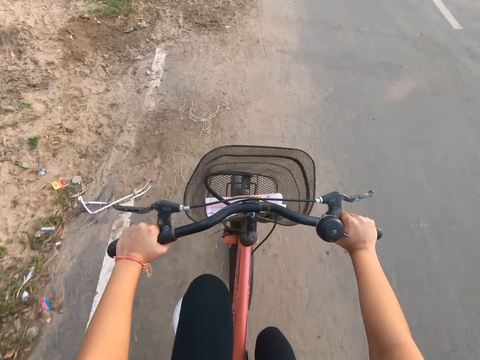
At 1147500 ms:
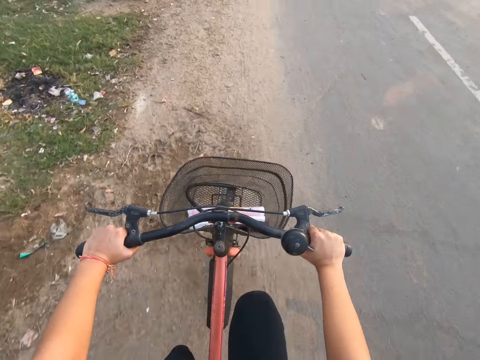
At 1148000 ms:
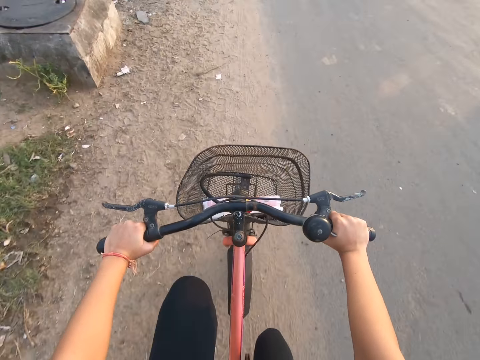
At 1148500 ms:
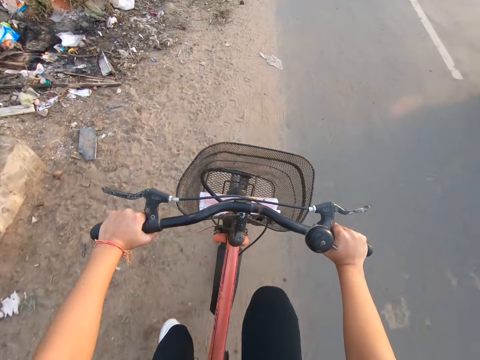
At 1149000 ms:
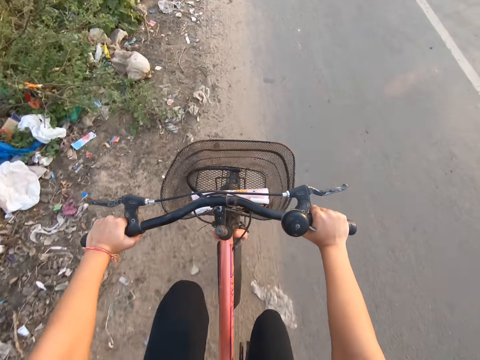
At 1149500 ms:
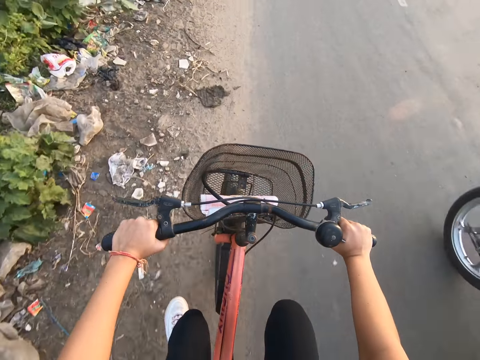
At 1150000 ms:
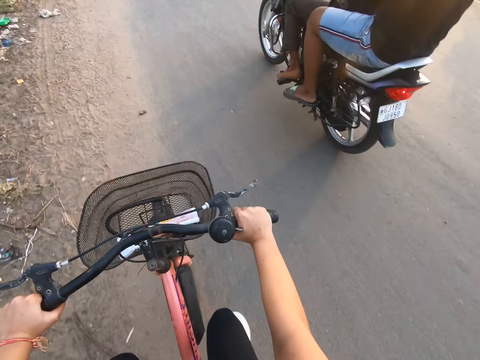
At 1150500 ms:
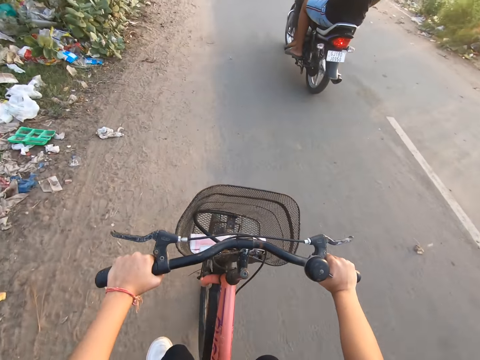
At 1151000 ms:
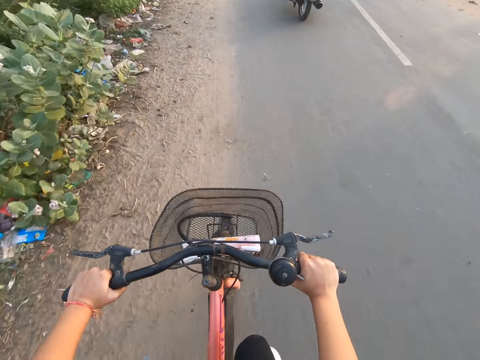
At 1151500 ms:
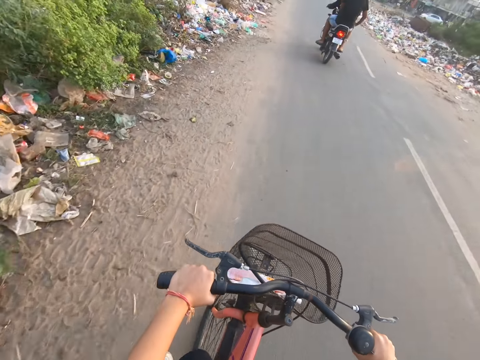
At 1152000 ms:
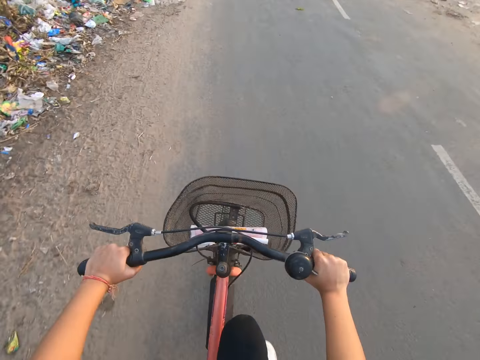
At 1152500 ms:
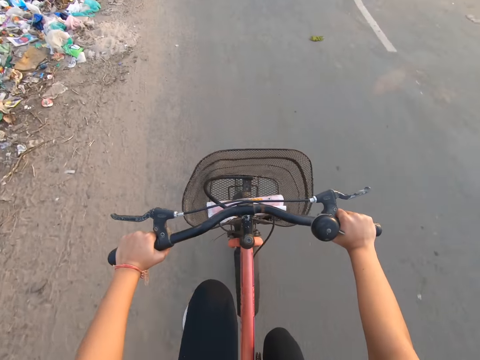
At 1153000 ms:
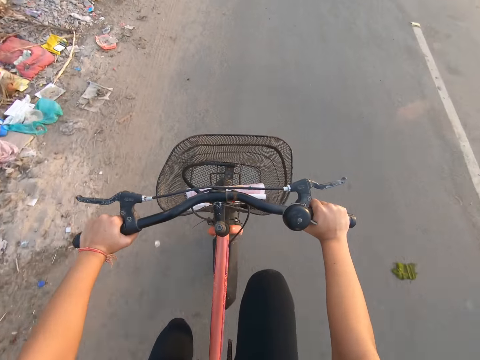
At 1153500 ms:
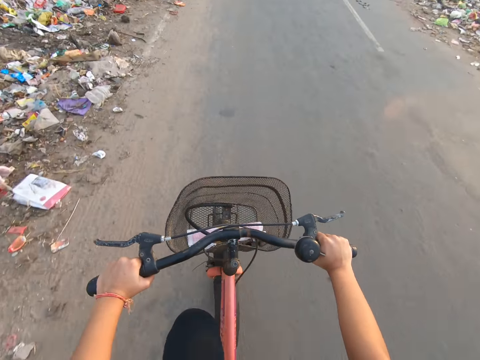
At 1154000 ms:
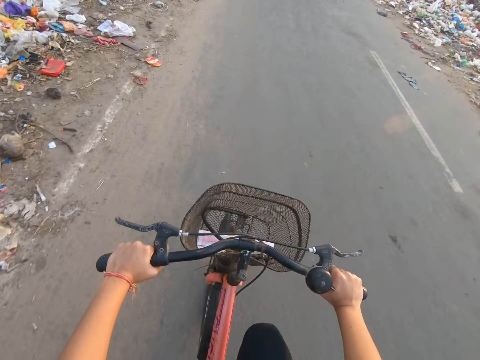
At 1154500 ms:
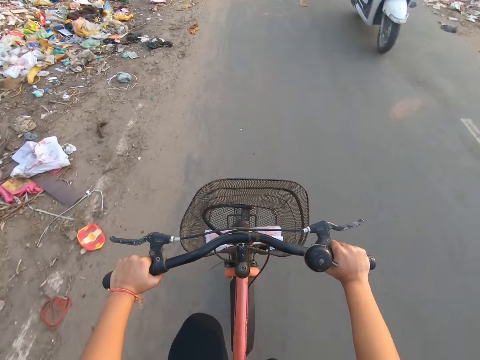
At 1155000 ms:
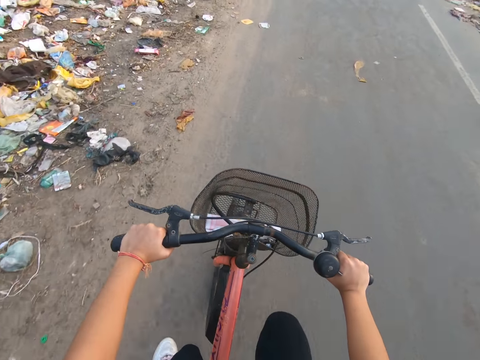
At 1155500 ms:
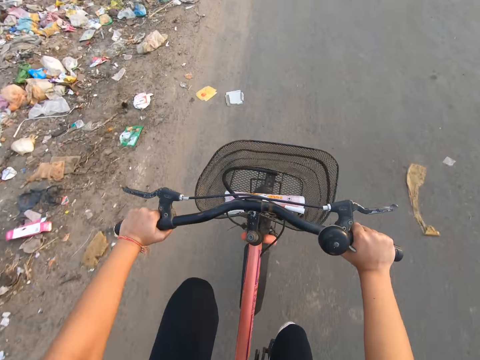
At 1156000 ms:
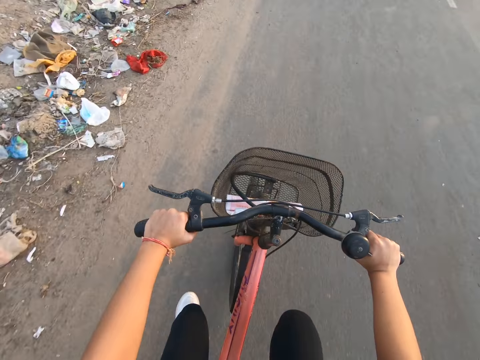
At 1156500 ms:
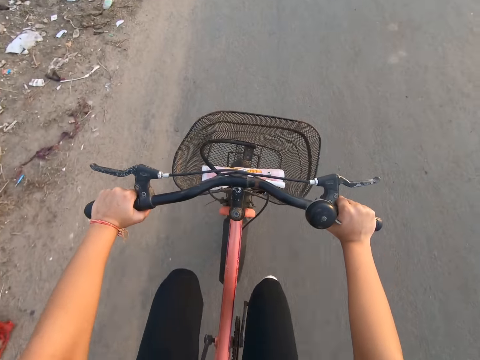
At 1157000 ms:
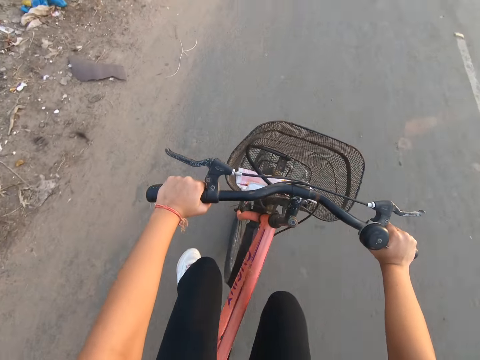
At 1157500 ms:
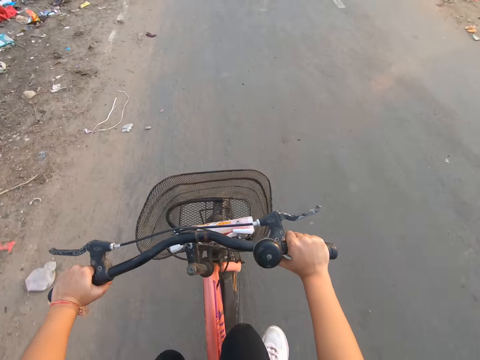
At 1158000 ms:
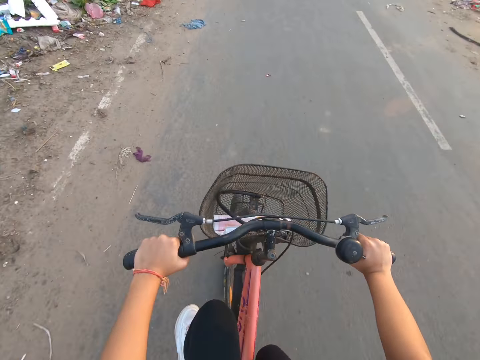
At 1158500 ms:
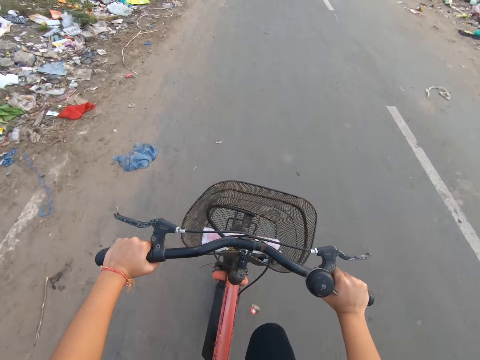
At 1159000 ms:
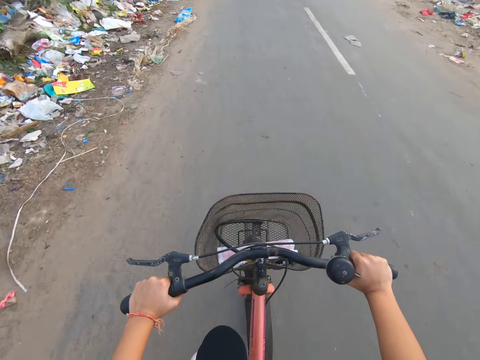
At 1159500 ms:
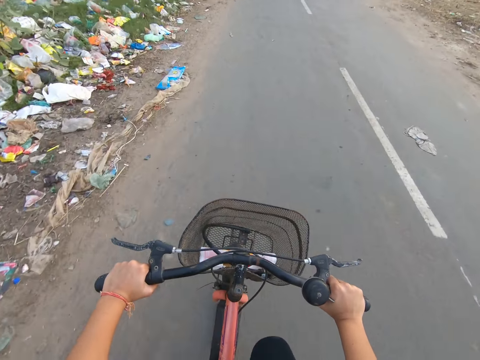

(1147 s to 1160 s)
A car drives past the camera wearer. A motorcycle drives past the camera wearer. The camera wearer rides the bicycle on the road. A motorcycle drives past the camera wearer.

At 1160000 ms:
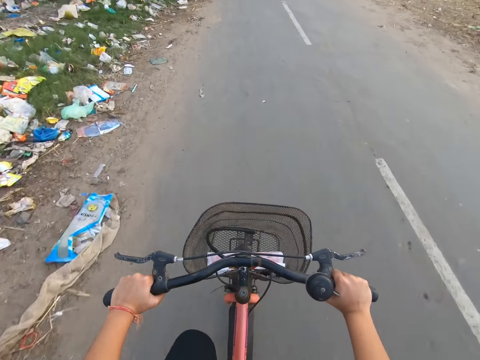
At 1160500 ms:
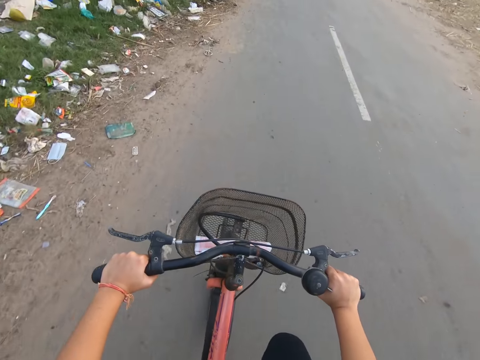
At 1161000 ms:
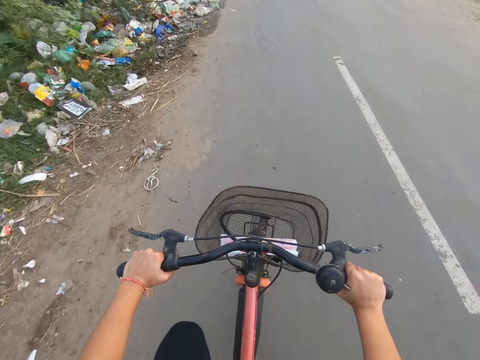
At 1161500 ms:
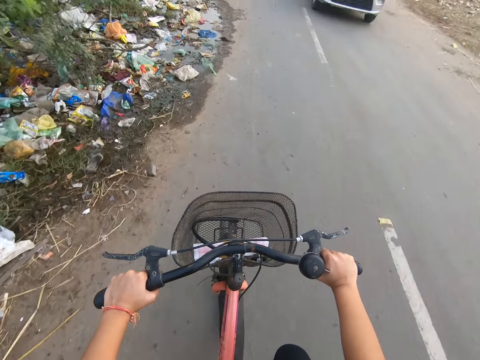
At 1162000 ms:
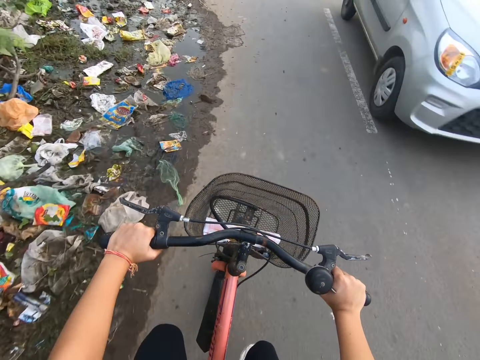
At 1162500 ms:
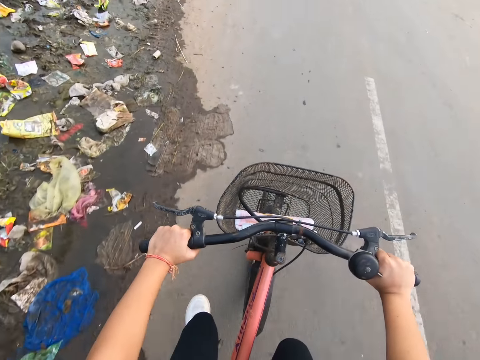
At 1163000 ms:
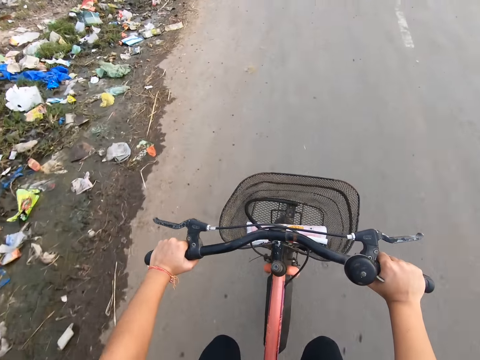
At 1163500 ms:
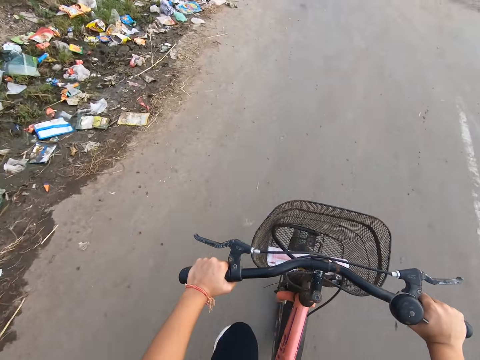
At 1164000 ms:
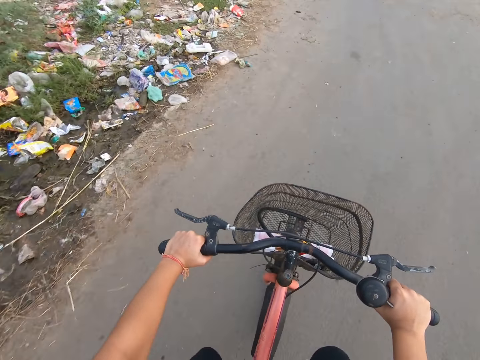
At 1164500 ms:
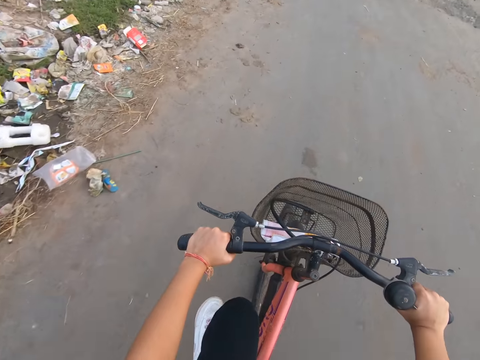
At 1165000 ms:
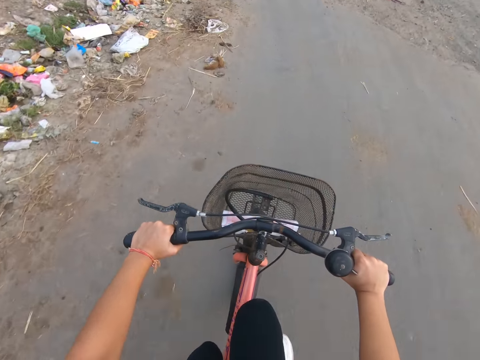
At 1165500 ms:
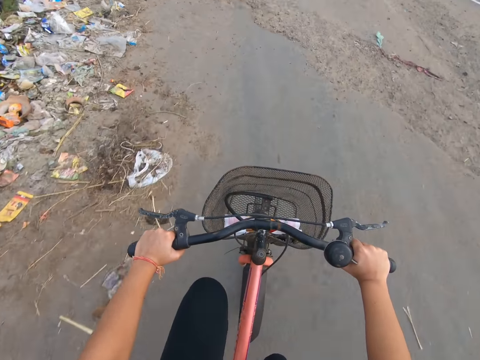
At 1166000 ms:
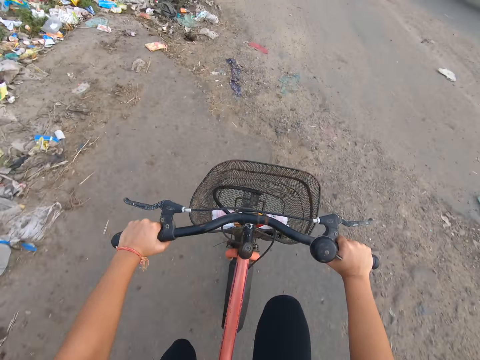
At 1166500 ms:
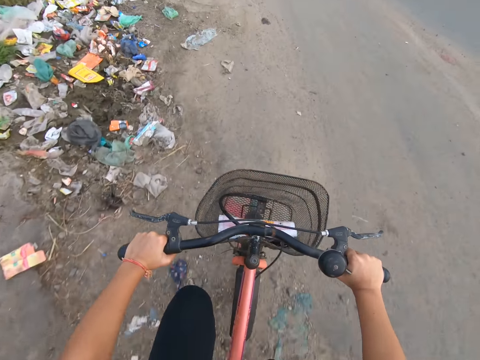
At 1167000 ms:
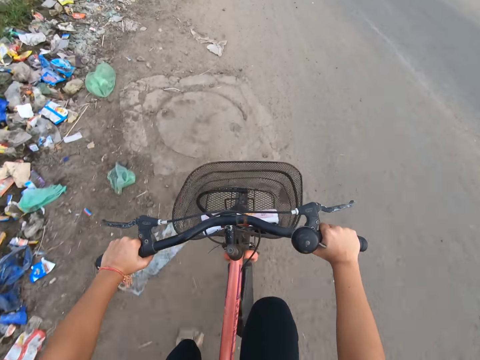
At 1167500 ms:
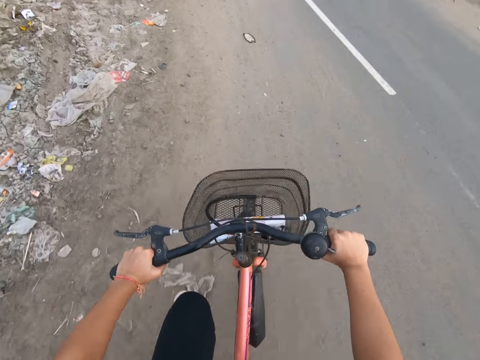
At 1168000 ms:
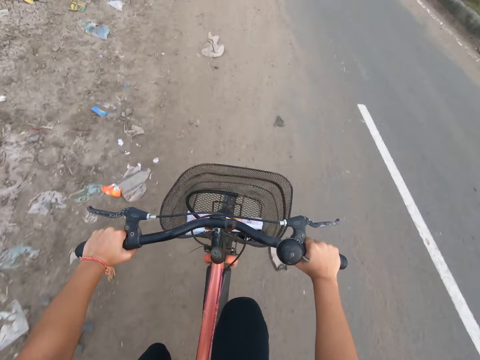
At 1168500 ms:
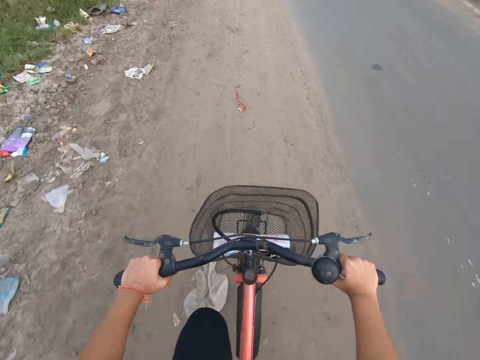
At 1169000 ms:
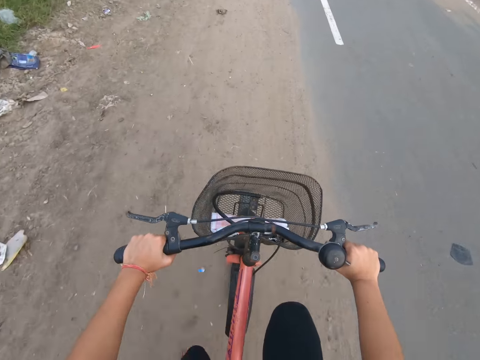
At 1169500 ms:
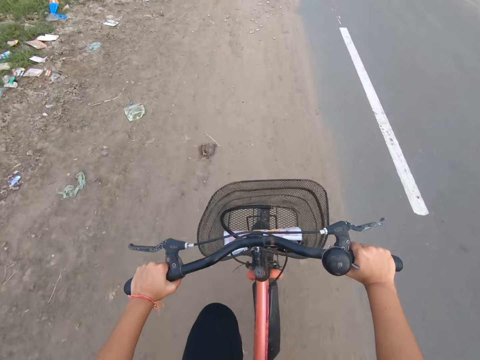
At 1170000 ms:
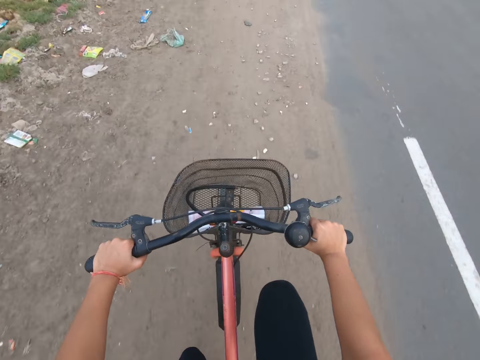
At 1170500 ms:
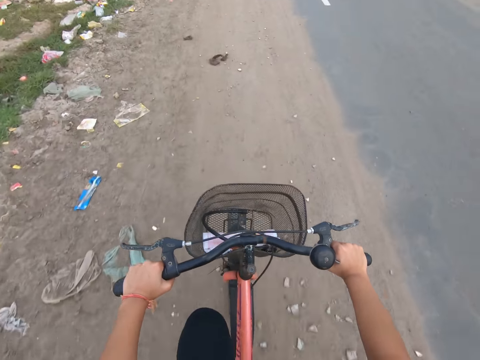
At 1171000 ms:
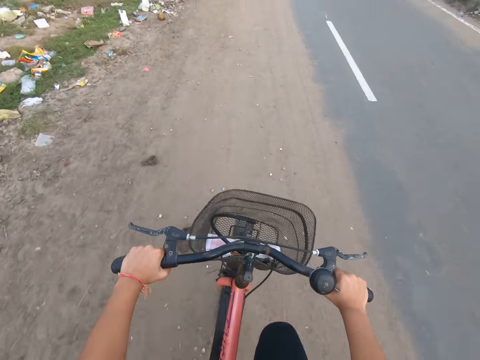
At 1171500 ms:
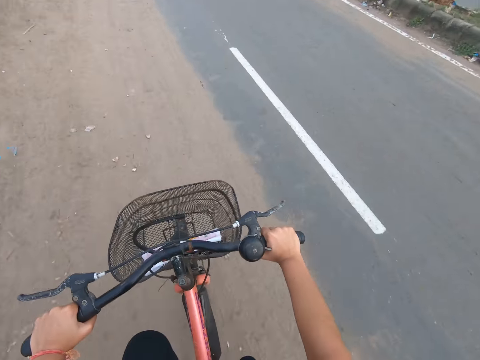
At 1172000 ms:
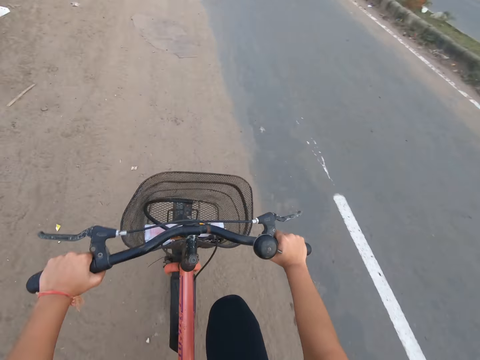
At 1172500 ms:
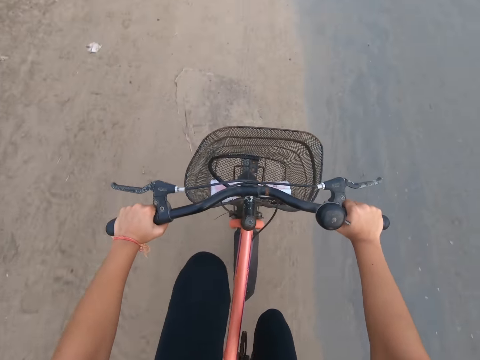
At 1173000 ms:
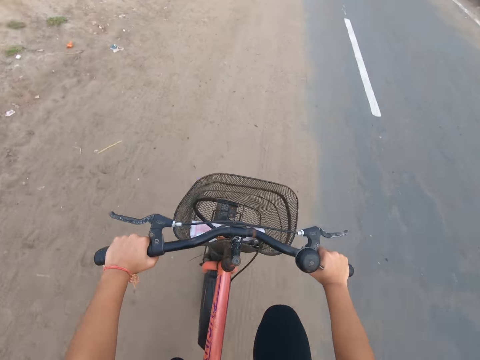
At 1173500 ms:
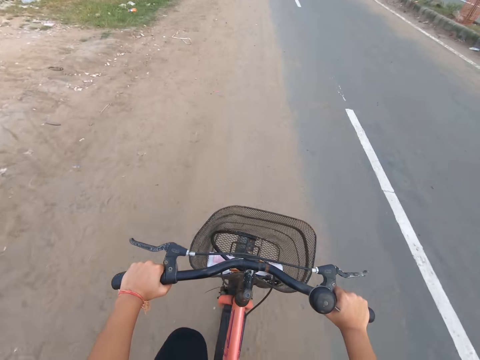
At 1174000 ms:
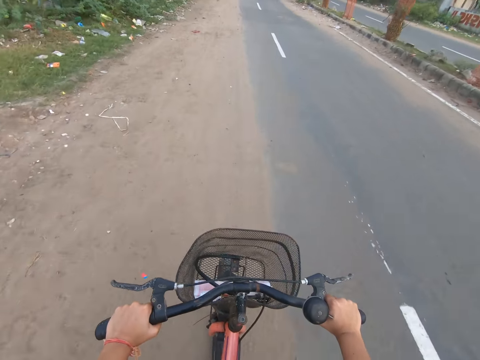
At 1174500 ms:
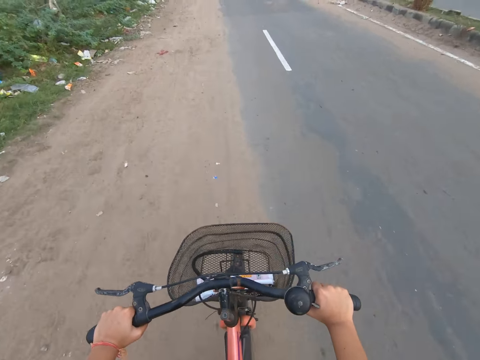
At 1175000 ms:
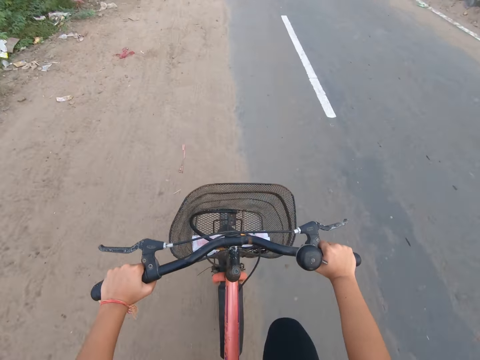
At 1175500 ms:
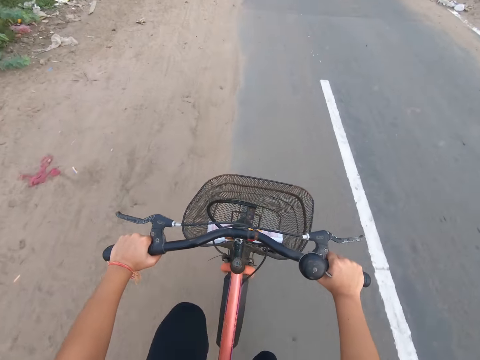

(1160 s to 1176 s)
A car drives past the camera wearer.
